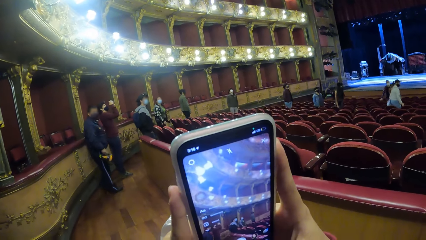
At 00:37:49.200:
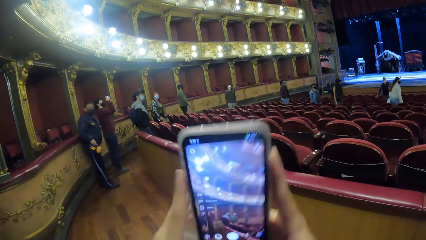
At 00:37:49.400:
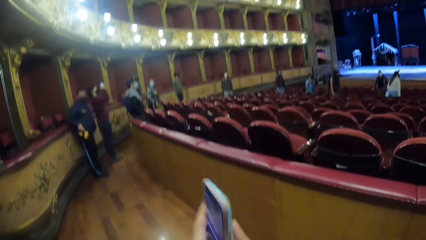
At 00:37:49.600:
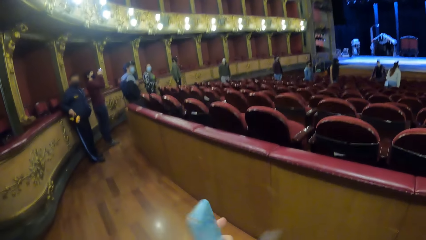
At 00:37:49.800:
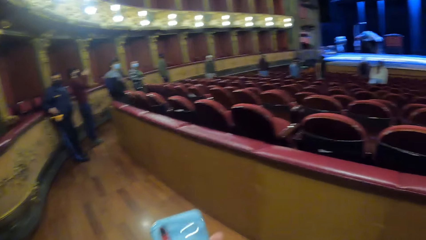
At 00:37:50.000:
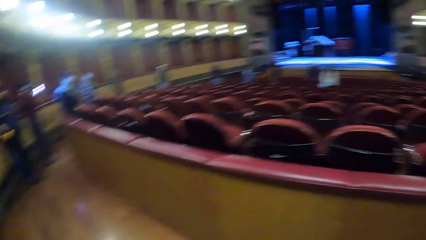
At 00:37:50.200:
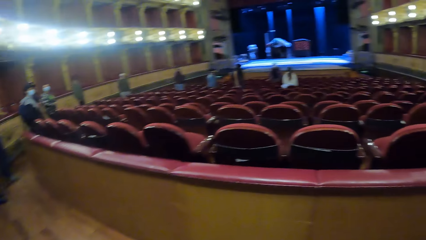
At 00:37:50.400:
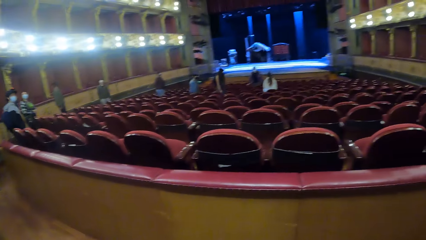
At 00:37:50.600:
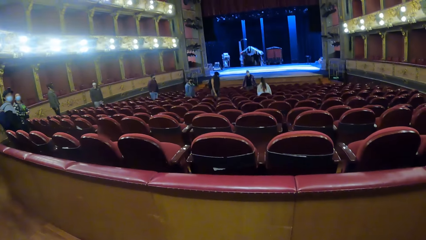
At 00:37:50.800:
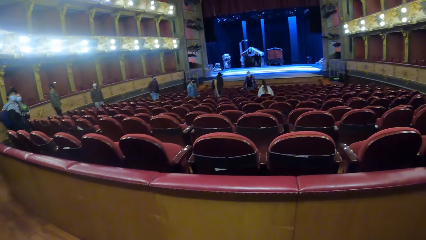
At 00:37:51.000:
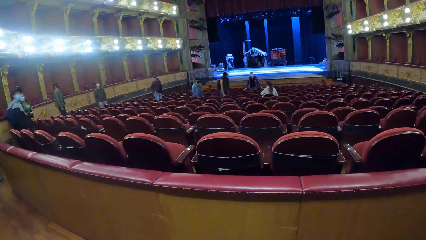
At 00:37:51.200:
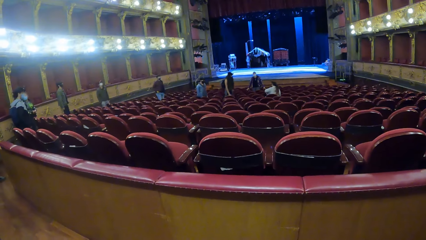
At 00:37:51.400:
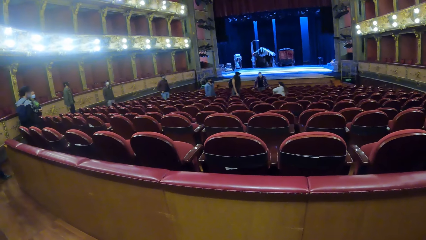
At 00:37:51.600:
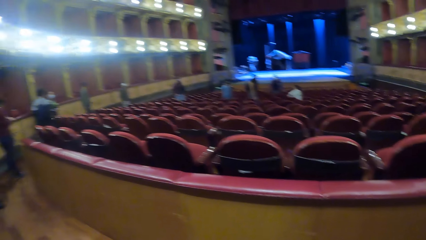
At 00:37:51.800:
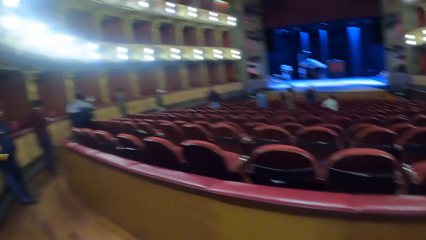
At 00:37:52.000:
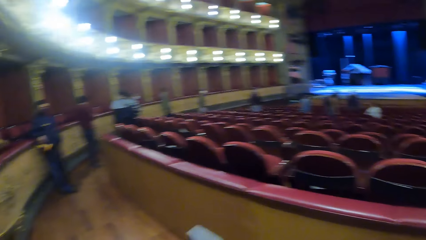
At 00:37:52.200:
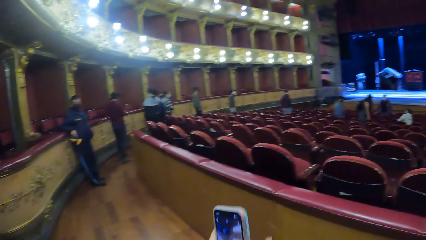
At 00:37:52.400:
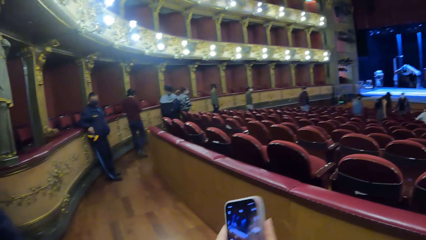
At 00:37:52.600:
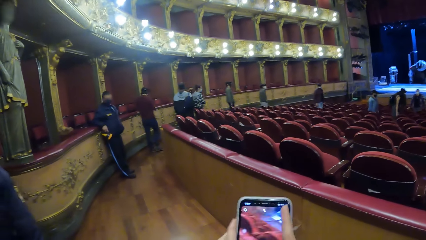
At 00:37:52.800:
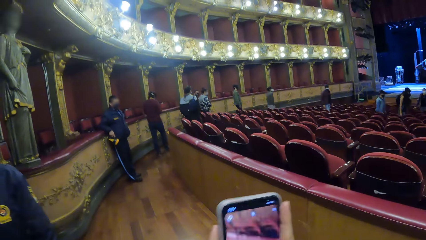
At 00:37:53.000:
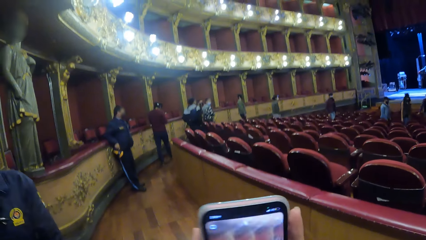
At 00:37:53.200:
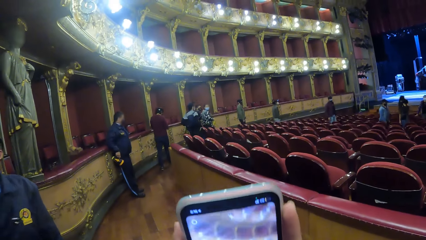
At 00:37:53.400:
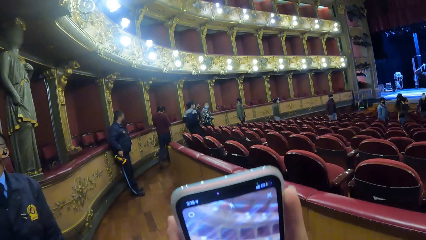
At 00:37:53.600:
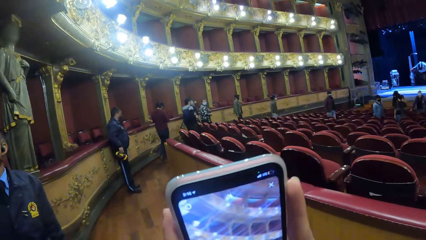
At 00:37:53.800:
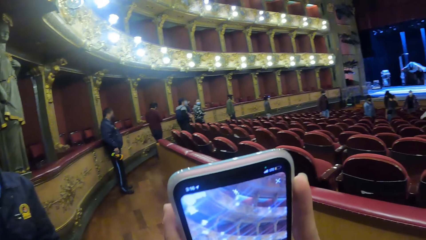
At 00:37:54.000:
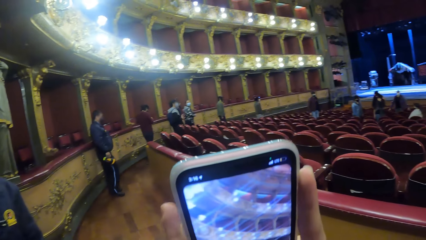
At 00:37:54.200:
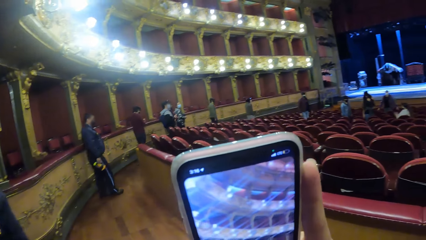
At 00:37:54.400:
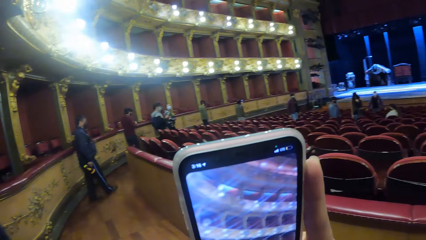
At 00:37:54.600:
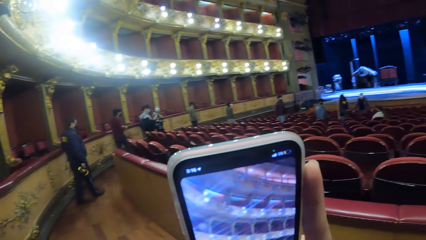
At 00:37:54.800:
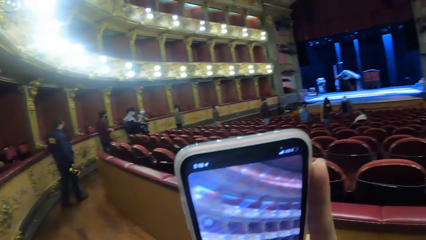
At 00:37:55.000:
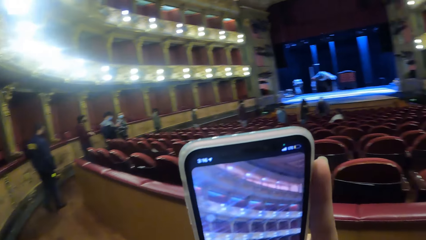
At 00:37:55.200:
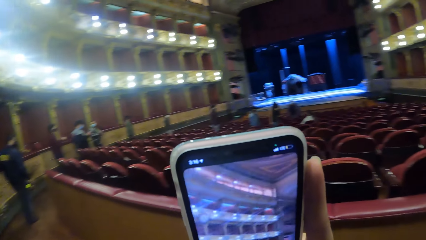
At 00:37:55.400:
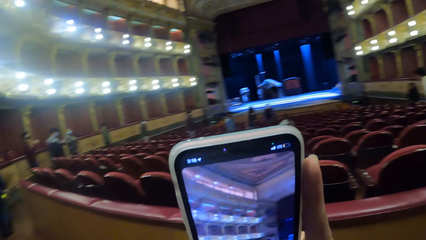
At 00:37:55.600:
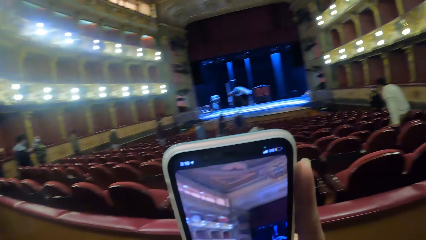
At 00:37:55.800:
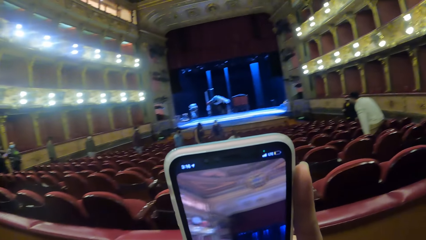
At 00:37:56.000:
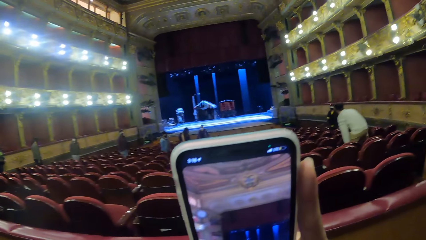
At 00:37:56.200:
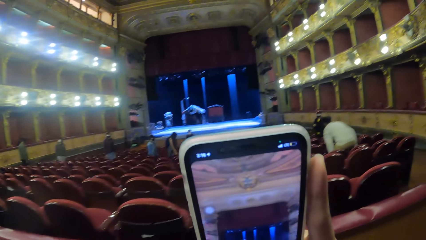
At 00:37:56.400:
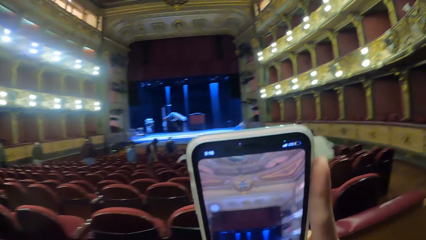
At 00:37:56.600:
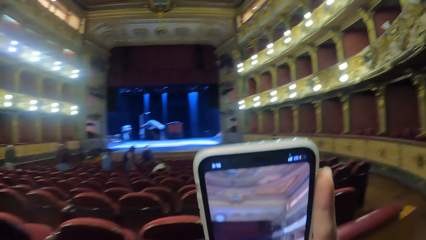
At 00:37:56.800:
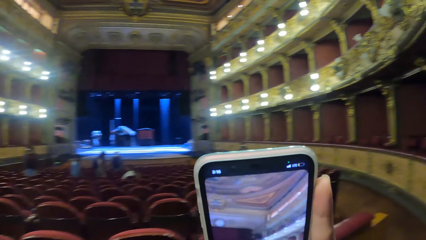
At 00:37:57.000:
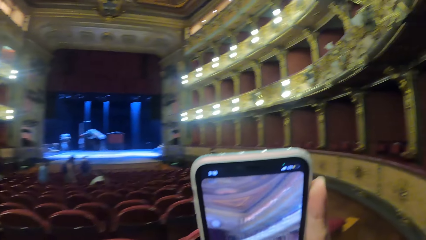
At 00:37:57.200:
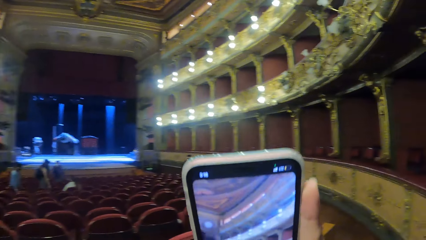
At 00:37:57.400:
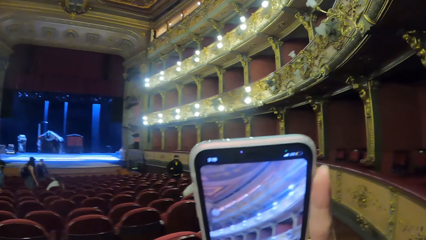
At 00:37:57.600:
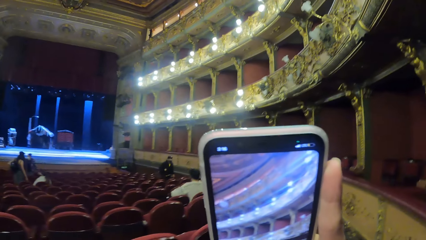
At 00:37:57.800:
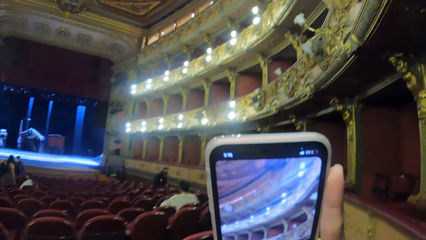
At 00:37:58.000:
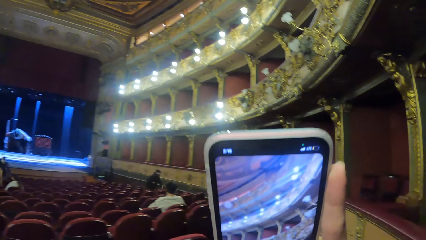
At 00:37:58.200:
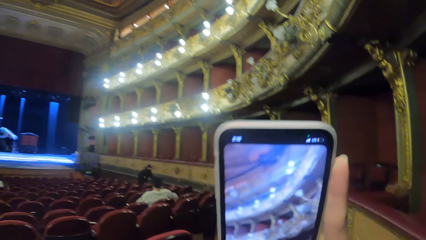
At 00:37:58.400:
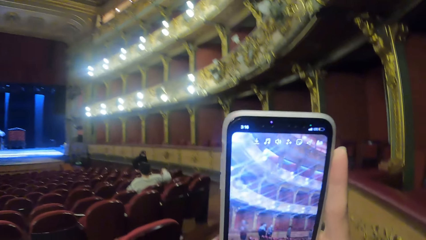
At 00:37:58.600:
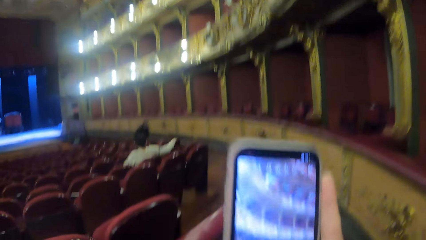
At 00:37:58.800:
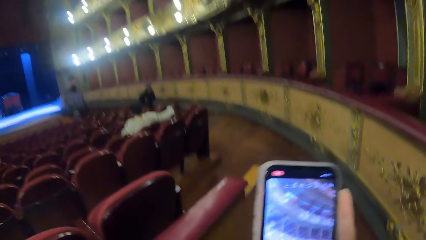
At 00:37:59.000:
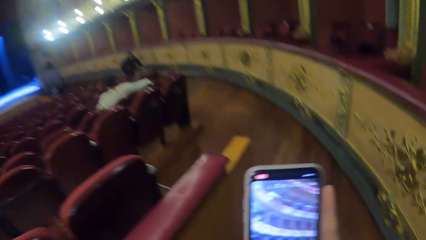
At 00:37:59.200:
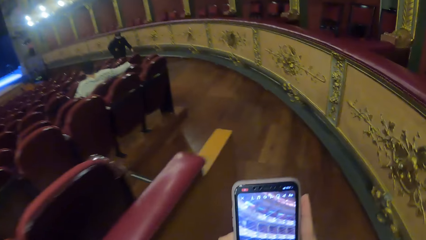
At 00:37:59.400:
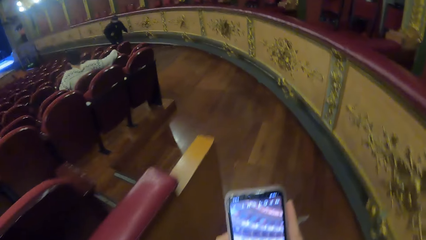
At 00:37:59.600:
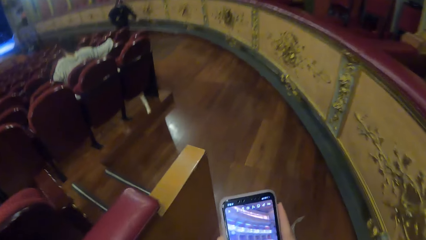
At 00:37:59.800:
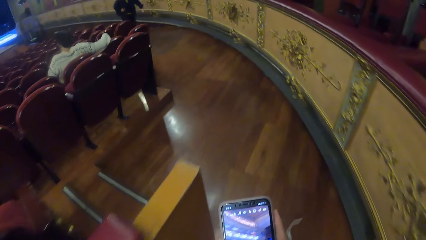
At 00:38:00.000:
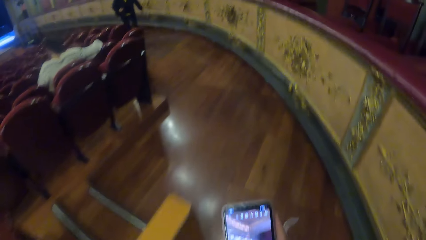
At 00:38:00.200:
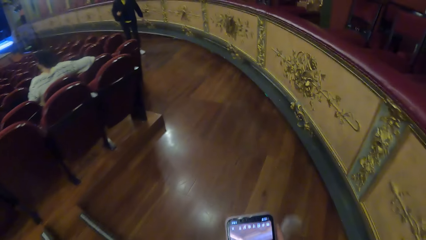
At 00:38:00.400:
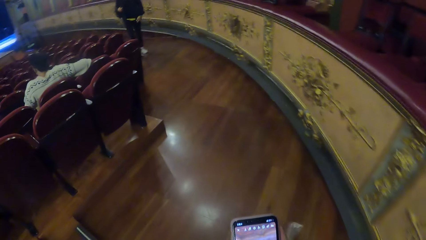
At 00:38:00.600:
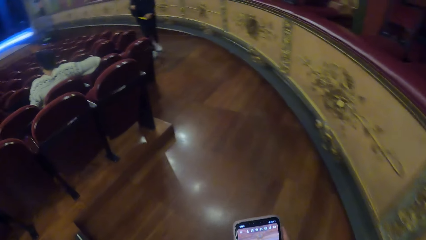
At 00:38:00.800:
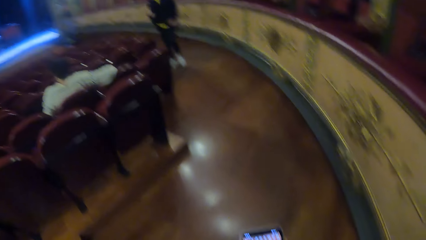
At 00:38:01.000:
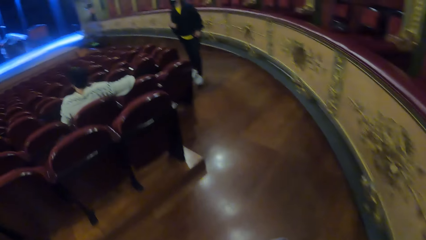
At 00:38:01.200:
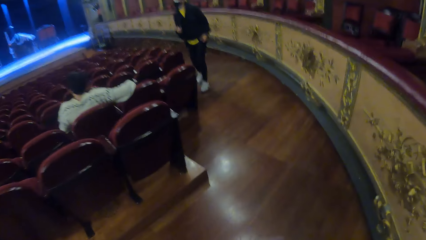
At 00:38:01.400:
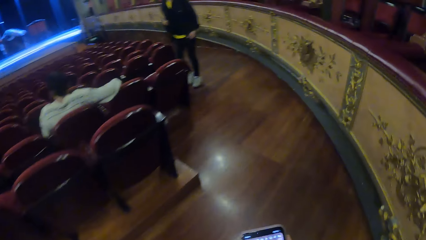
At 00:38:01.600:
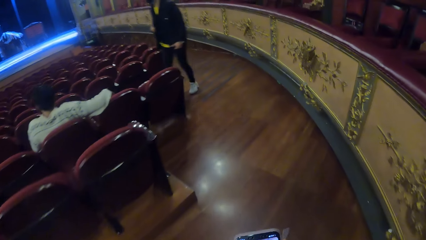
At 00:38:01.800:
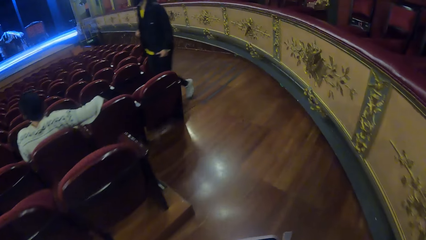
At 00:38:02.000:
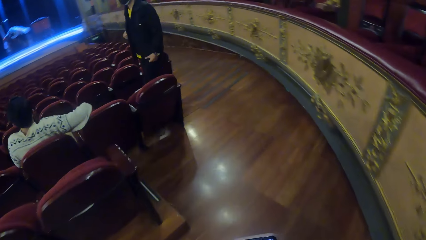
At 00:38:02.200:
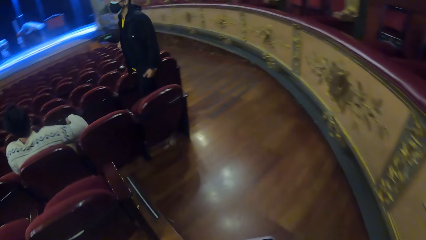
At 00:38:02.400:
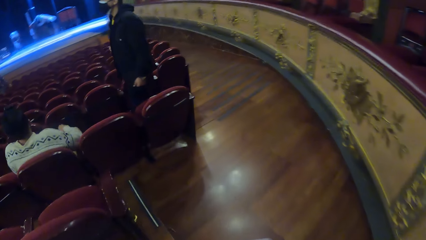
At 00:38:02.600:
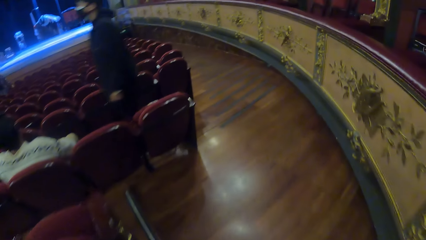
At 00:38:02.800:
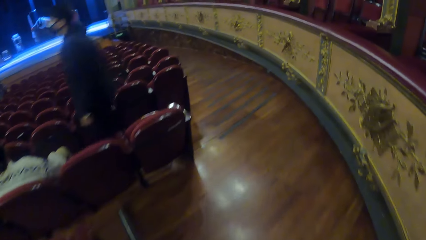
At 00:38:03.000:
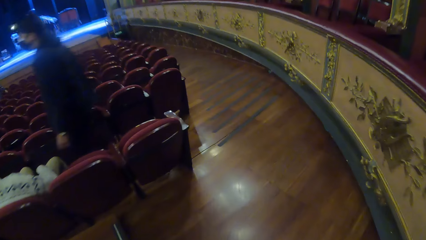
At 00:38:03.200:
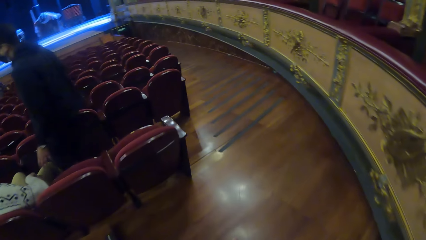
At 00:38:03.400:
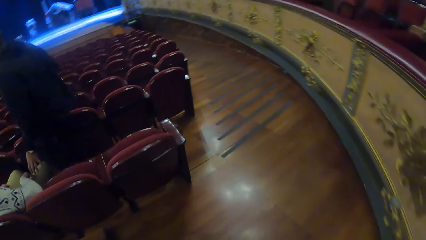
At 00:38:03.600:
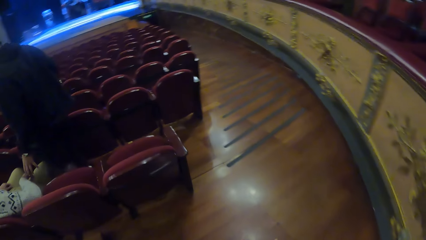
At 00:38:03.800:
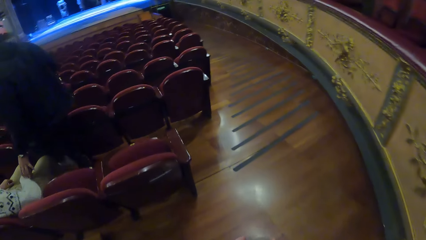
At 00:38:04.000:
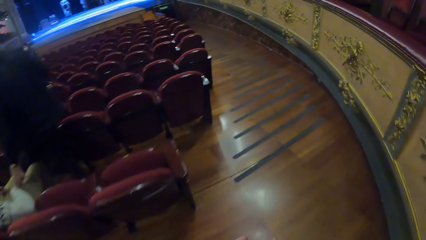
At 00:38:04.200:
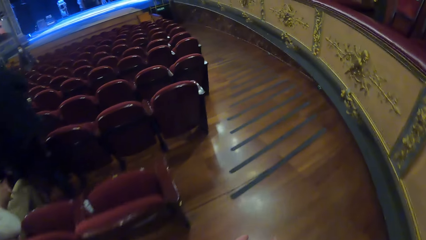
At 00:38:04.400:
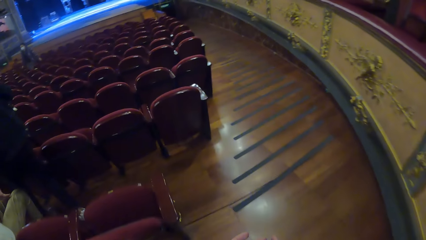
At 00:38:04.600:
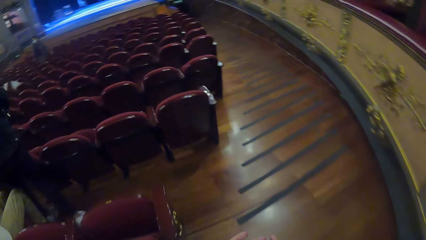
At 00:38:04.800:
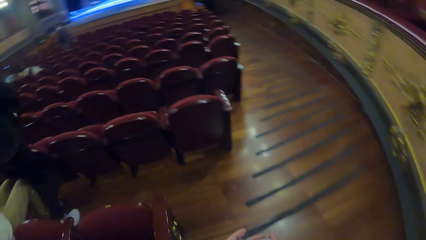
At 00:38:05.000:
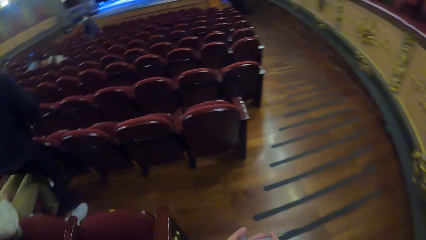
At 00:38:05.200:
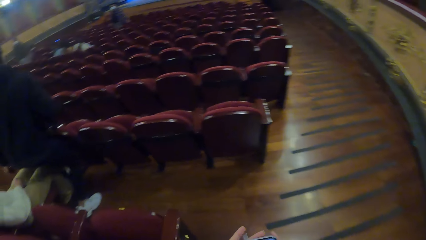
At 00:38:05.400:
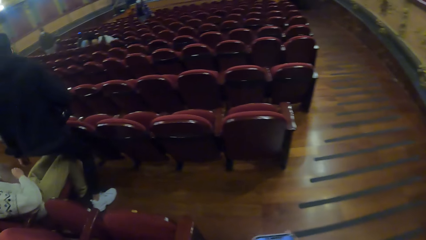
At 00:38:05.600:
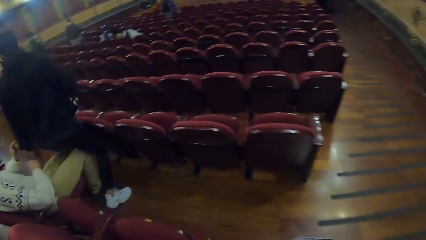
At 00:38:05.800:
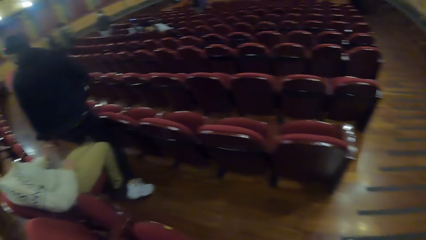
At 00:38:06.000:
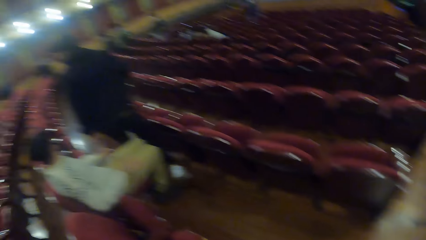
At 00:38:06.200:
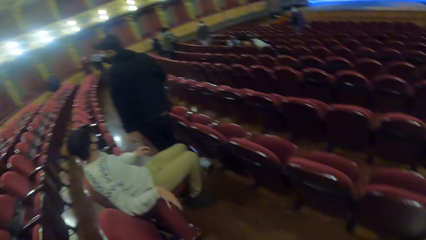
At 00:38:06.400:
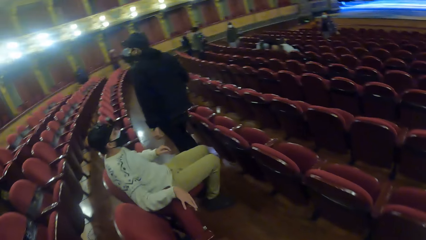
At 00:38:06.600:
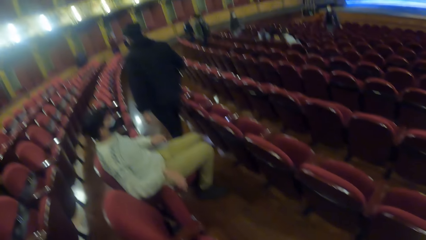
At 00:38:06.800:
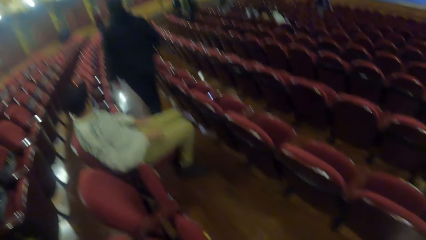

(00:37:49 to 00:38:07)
The camera wearer looks around. They record a video by the phone. They walk around.
